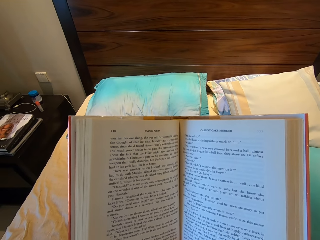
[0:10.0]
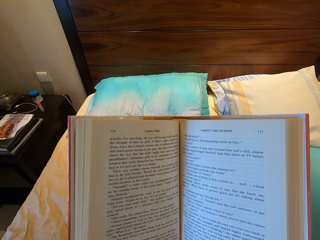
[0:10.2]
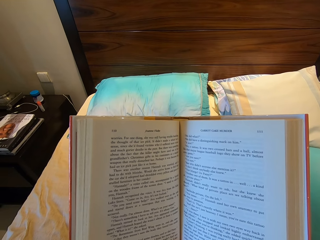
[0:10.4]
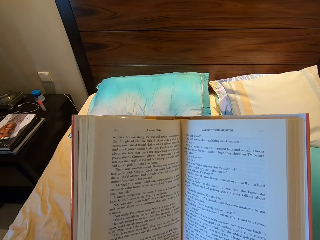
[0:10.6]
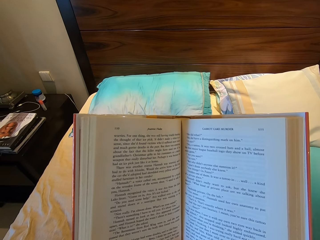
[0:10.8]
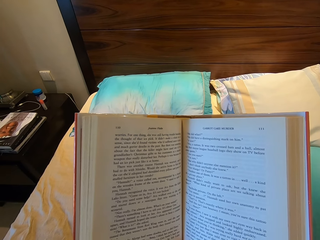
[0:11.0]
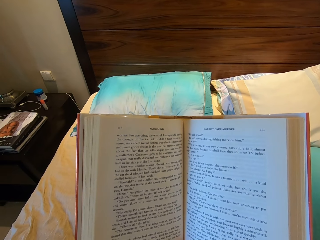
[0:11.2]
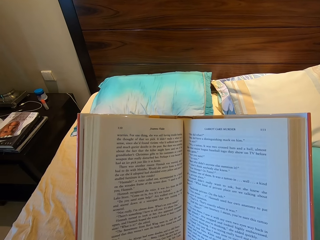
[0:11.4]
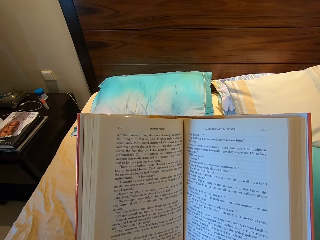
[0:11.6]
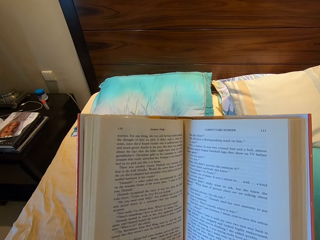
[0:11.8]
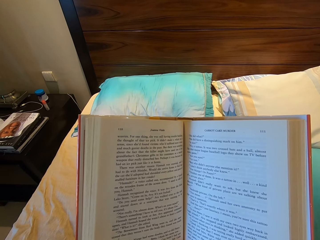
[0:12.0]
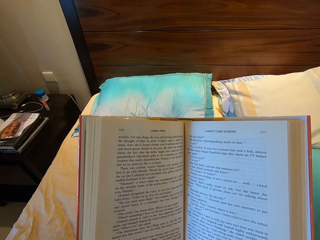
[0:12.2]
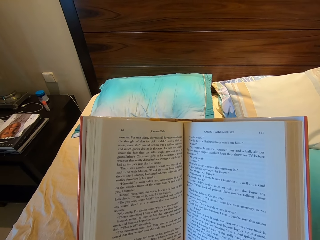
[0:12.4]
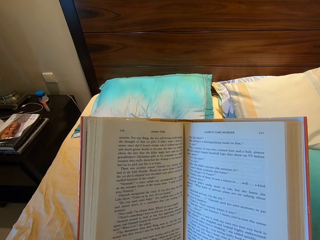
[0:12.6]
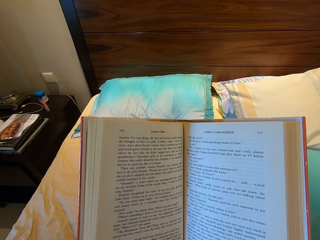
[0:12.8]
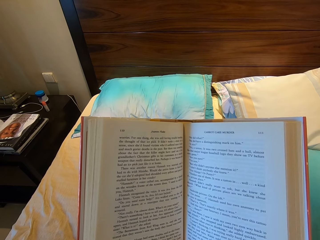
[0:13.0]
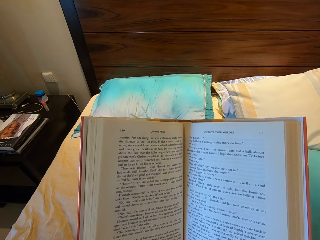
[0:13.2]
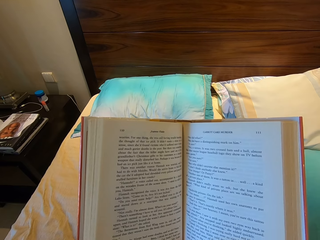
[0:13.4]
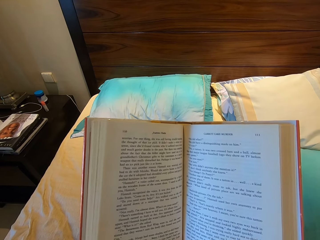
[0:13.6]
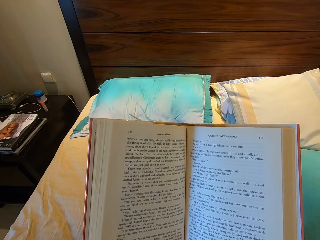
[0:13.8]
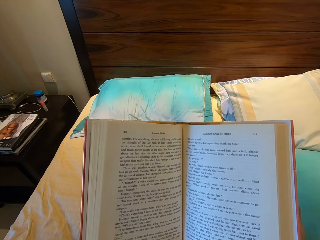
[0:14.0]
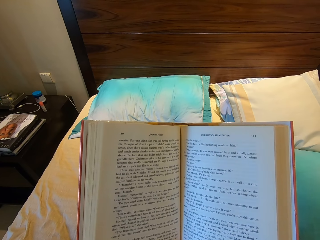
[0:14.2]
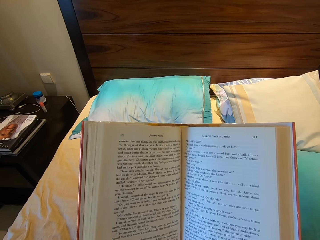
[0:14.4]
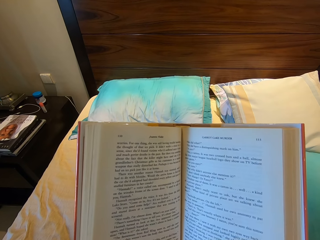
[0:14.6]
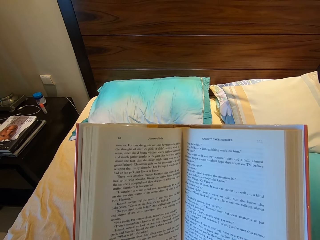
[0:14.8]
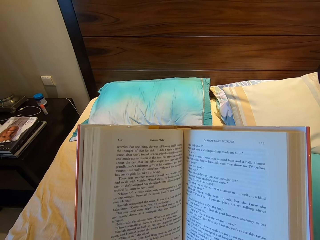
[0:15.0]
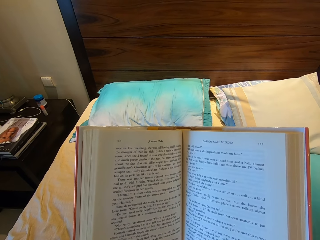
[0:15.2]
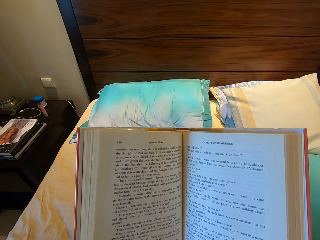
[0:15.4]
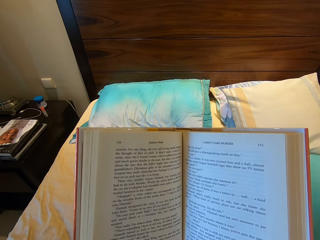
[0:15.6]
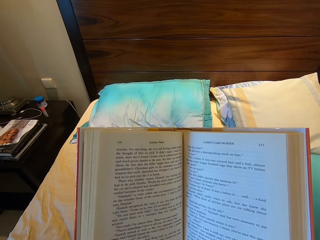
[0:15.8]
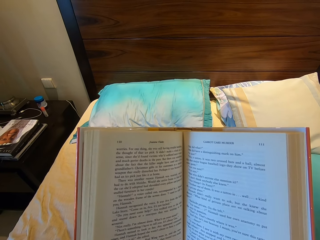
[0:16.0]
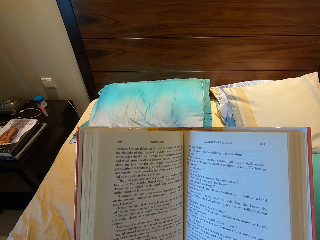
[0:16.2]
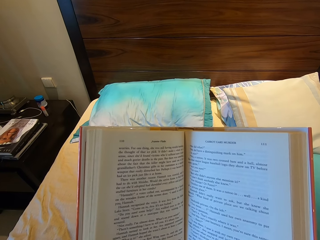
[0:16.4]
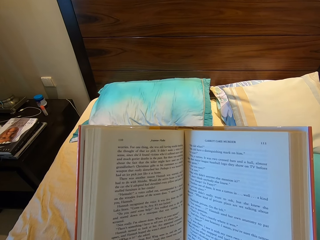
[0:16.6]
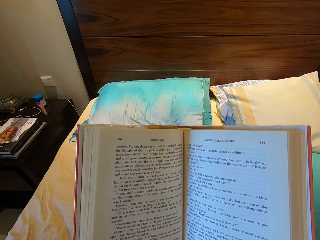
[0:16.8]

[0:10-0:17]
The camera wearer reads the book.

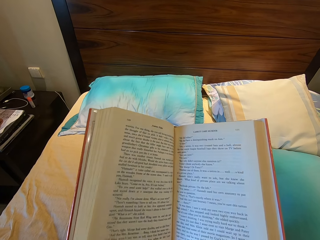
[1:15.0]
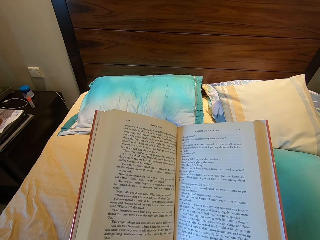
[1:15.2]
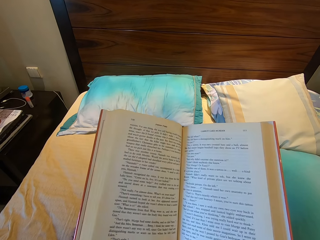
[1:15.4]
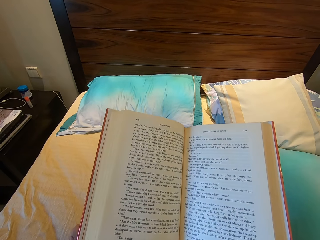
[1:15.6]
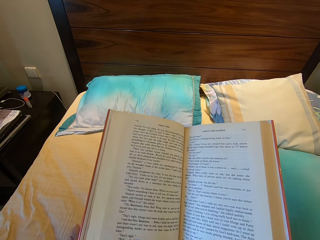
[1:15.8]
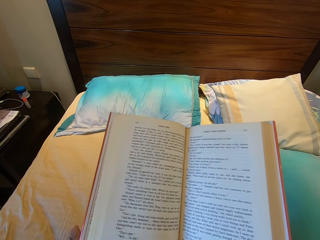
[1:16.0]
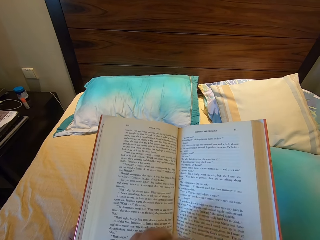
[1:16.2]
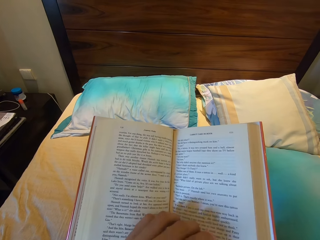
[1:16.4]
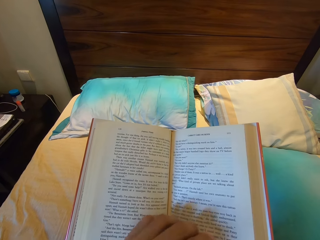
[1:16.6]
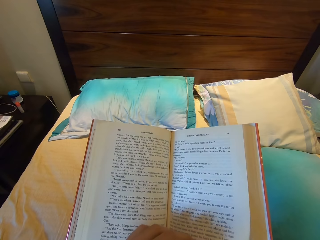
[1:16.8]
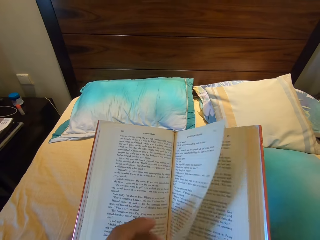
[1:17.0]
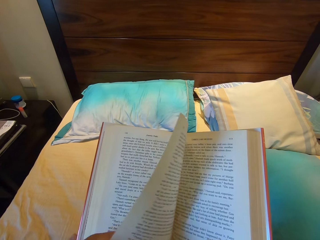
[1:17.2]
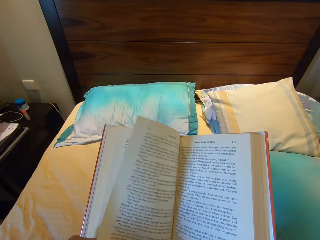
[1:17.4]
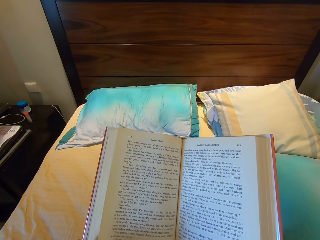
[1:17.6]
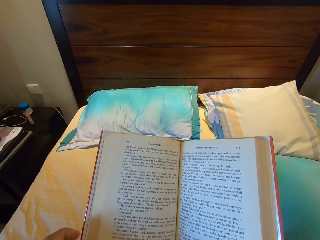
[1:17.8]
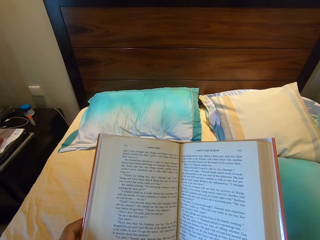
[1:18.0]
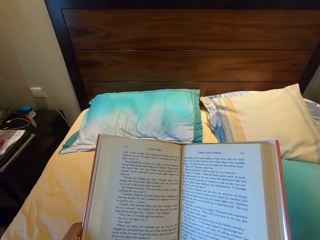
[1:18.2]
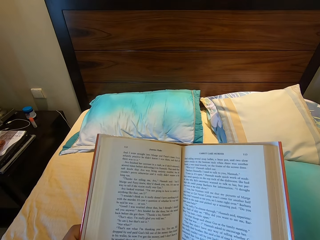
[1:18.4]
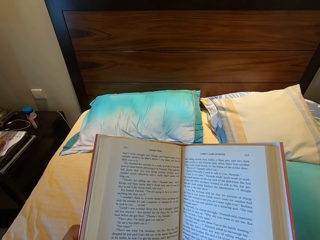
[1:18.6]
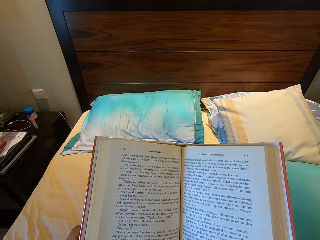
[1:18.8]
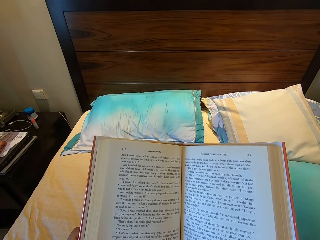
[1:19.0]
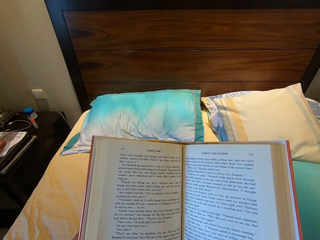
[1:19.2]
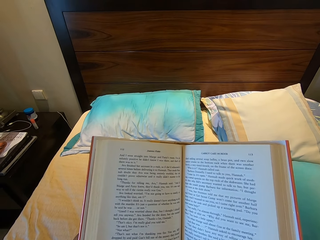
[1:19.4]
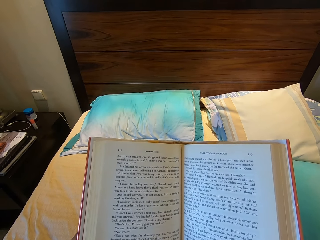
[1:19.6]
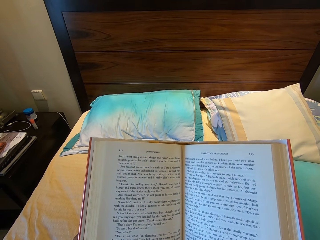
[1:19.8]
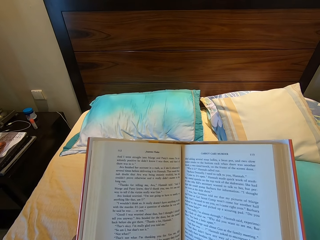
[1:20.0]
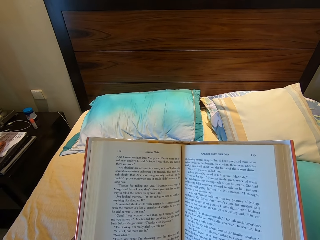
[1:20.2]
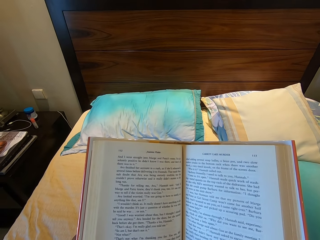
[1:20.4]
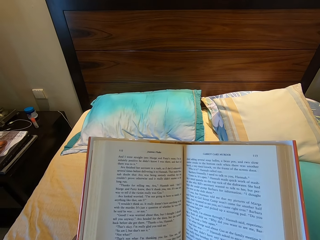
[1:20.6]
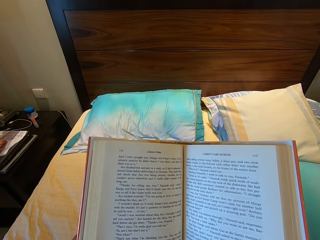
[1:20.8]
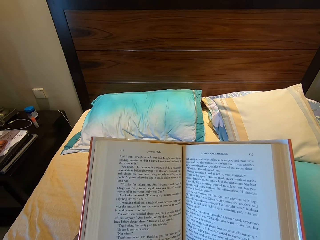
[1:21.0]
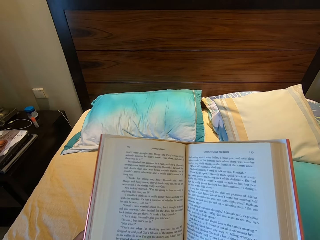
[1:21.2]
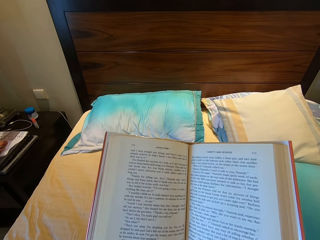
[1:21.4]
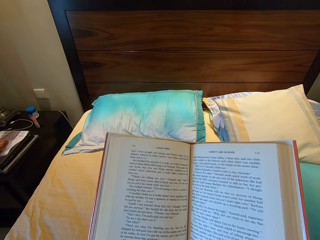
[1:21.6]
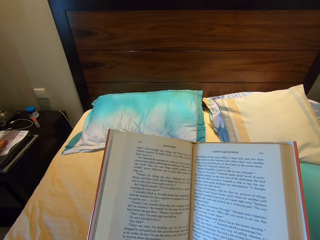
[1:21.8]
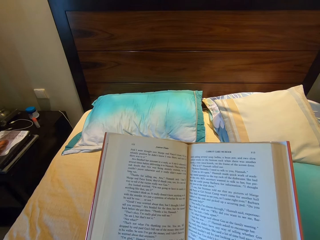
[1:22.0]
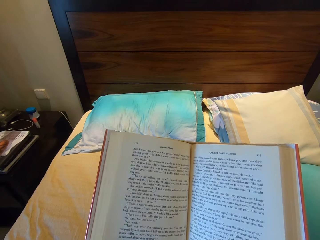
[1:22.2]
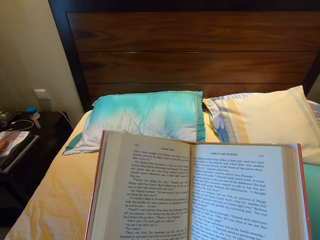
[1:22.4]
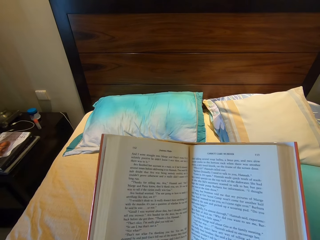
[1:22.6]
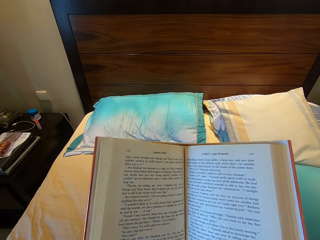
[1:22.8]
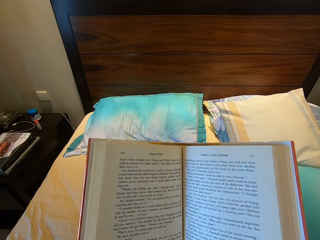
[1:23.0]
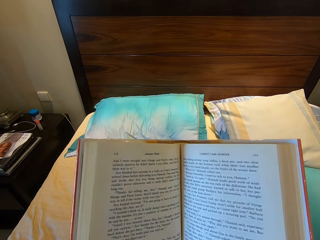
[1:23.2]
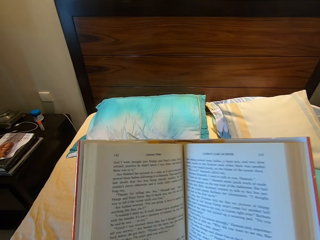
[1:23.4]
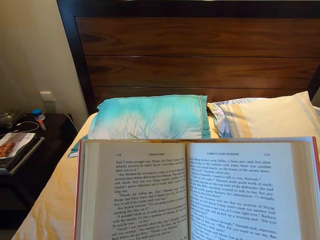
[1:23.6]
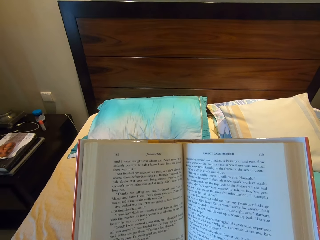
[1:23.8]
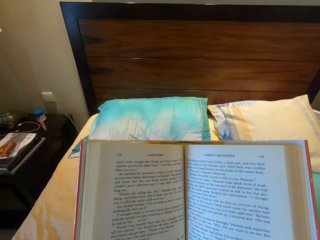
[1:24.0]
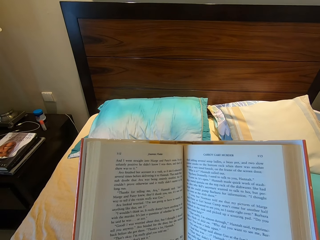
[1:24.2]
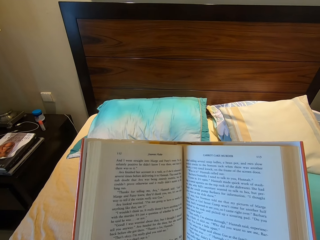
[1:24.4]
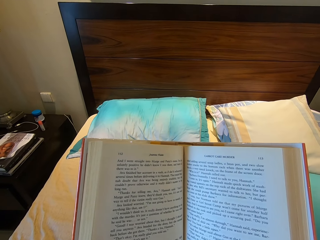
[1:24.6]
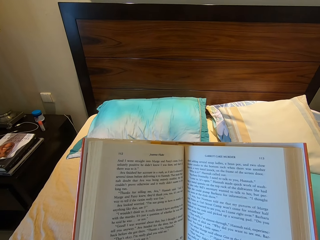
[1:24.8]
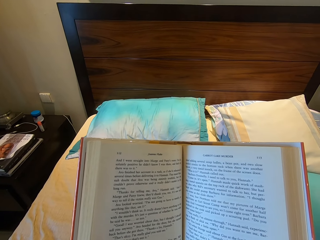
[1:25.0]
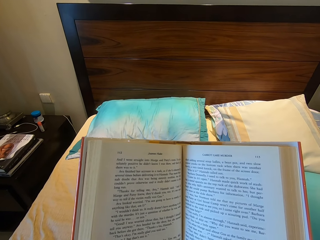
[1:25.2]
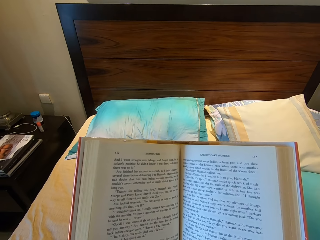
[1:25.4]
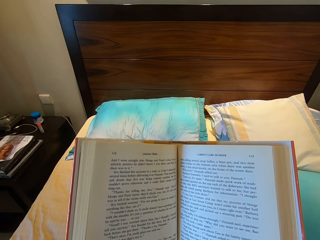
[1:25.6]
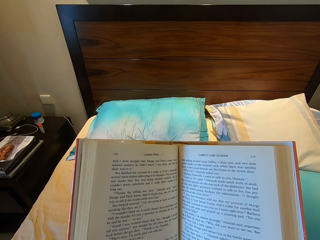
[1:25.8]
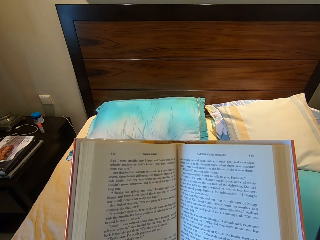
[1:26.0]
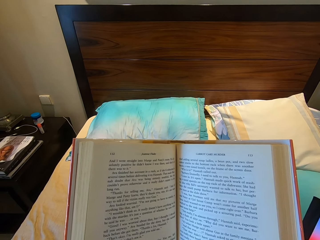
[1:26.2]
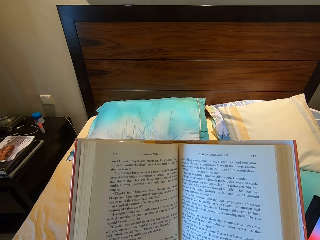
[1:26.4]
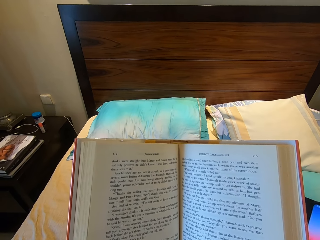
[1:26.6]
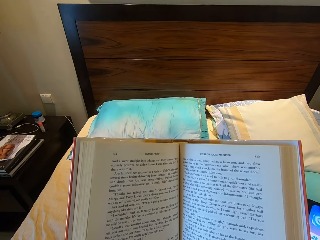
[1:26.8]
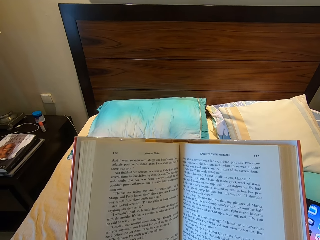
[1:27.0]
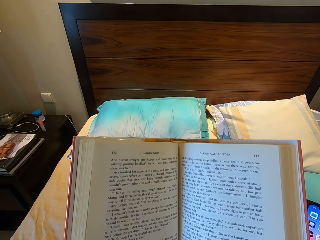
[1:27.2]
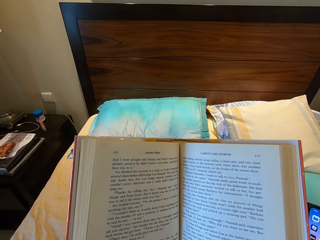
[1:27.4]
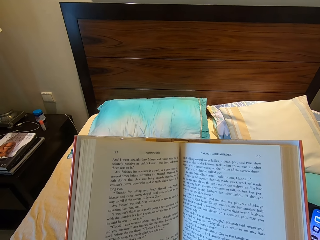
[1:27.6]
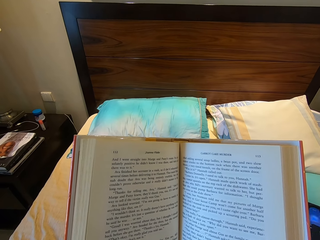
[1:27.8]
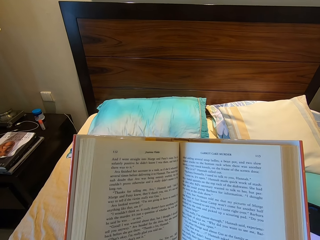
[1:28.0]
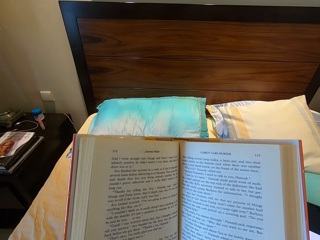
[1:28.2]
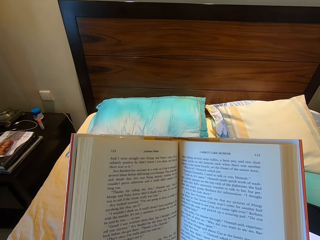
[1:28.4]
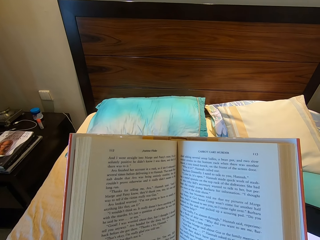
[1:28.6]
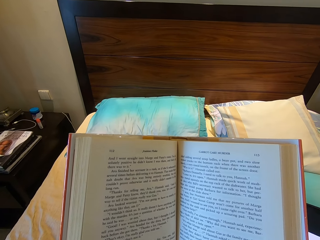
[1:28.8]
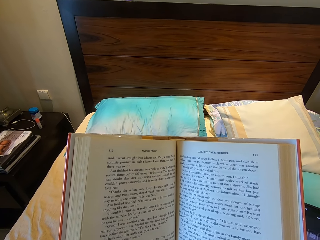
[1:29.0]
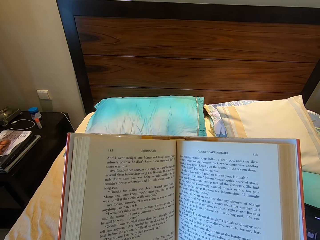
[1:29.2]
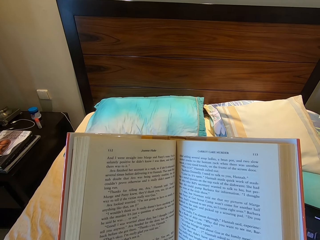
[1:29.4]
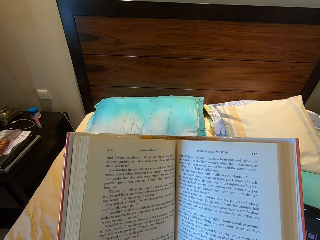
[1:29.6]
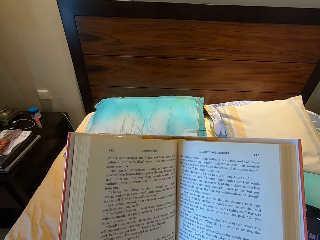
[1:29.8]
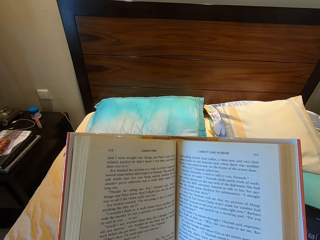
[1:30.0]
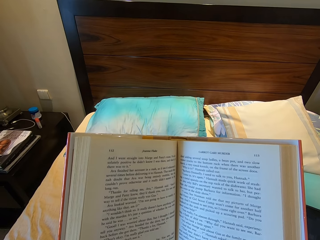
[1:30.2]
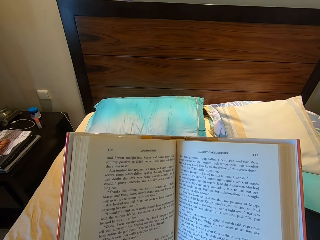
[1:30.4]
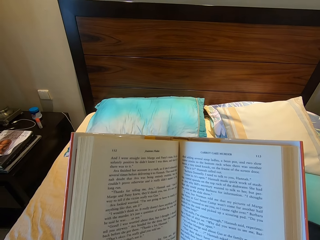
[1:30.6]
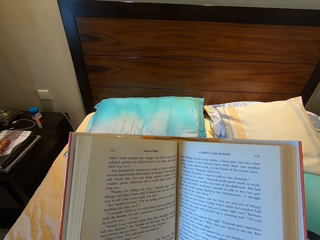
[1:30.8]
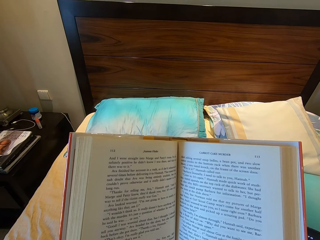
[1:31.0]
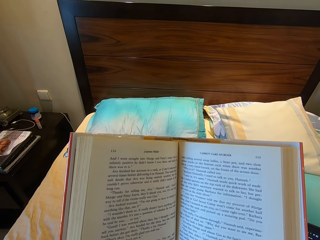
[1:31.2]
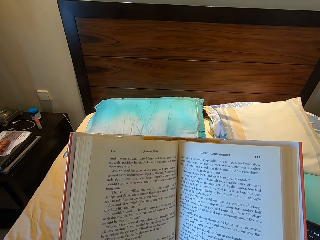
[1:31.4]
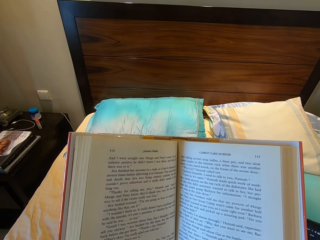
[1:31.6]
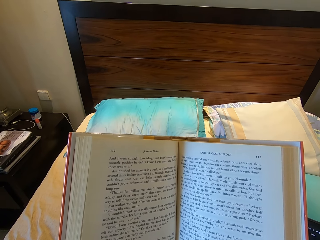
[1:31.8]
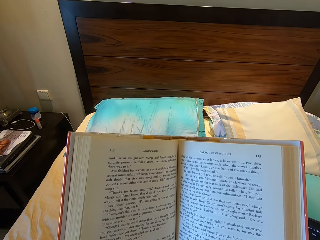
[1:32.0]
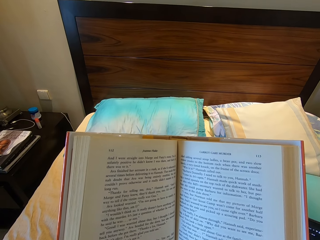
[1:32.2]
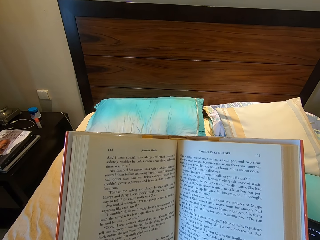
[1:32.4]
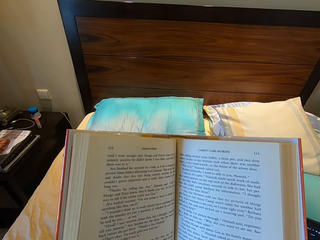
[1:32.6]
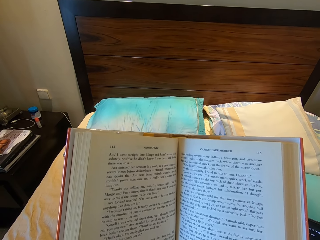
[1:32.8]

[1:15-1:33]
The camera wearer flips the page of the book with the left hand. They look at the book. They hold the phone with the right hand and check on the phone.
